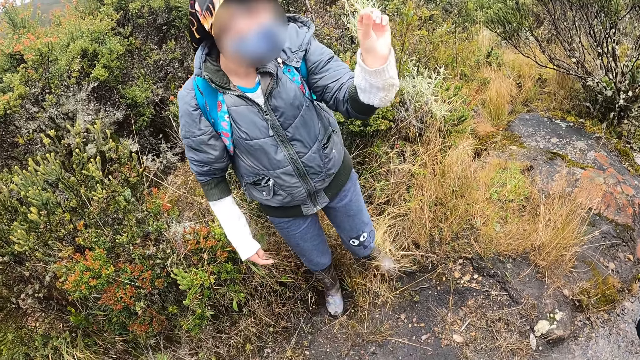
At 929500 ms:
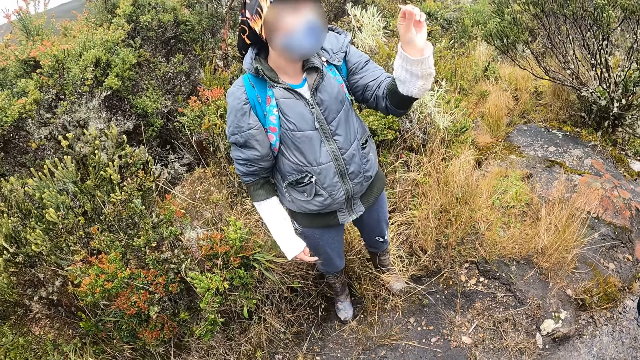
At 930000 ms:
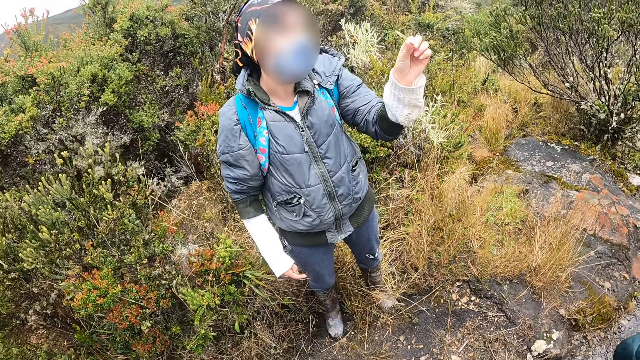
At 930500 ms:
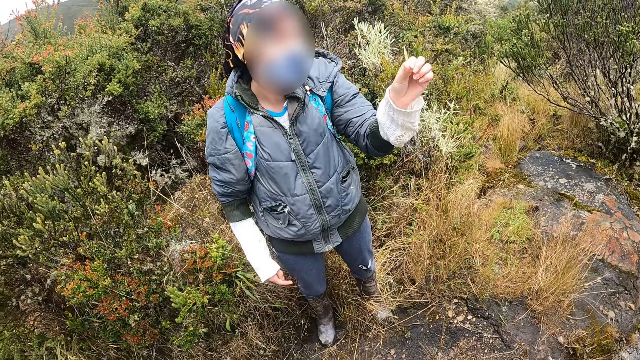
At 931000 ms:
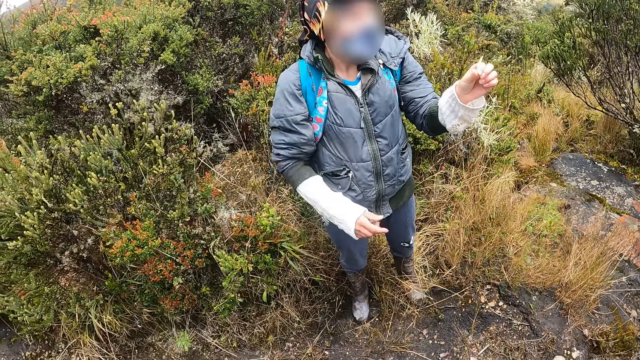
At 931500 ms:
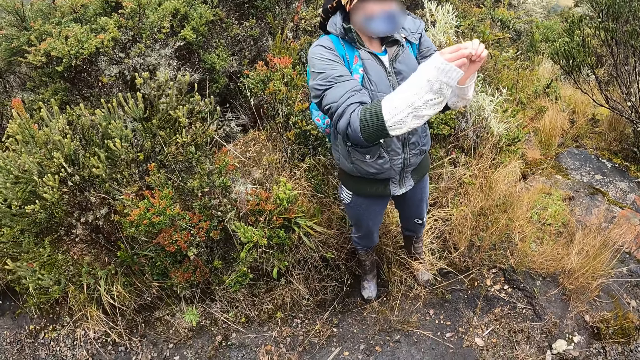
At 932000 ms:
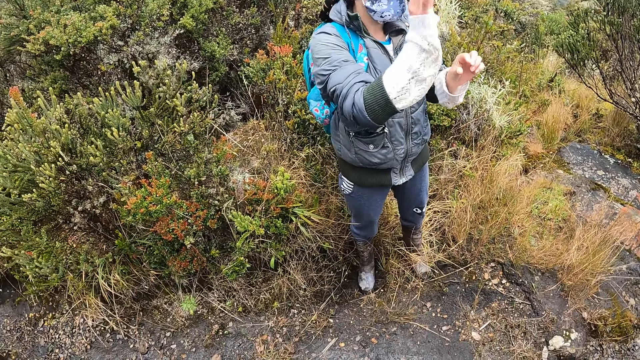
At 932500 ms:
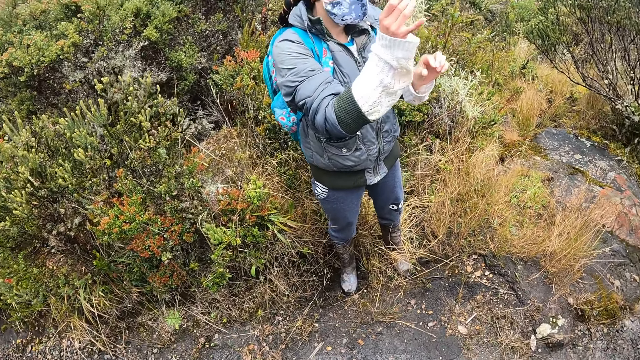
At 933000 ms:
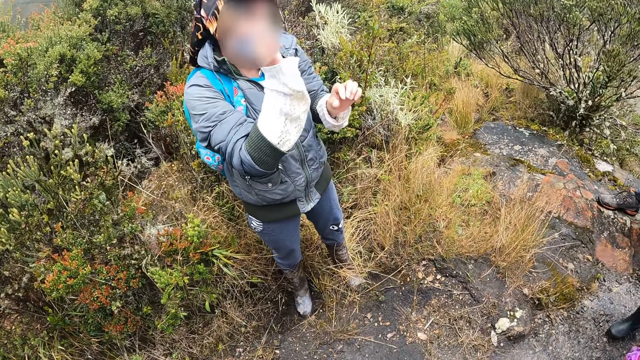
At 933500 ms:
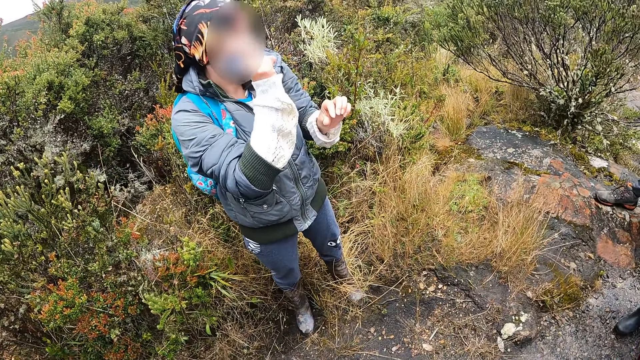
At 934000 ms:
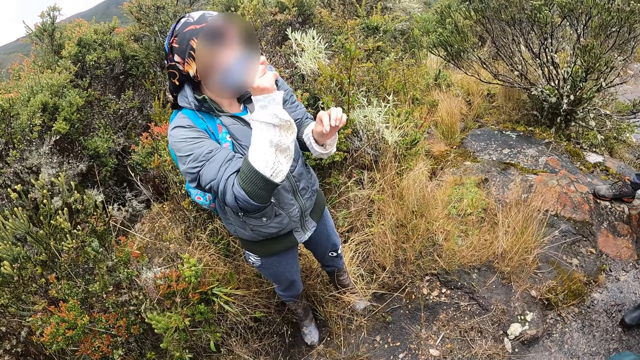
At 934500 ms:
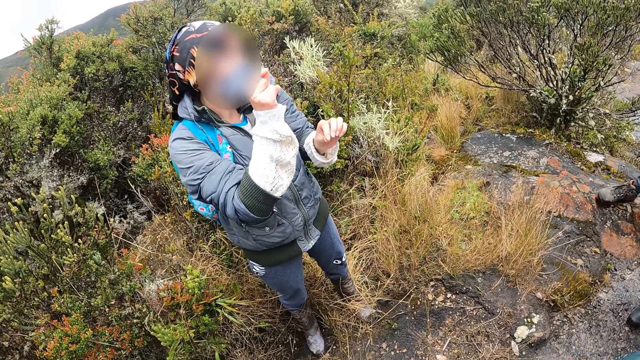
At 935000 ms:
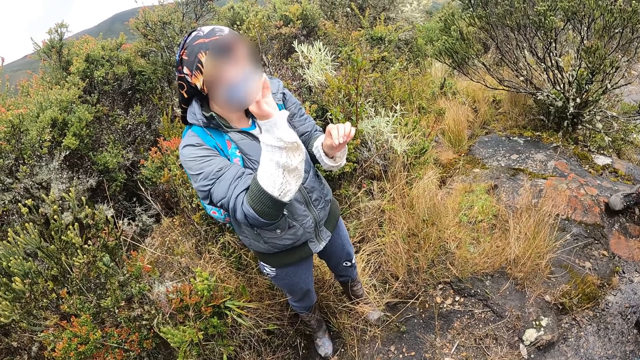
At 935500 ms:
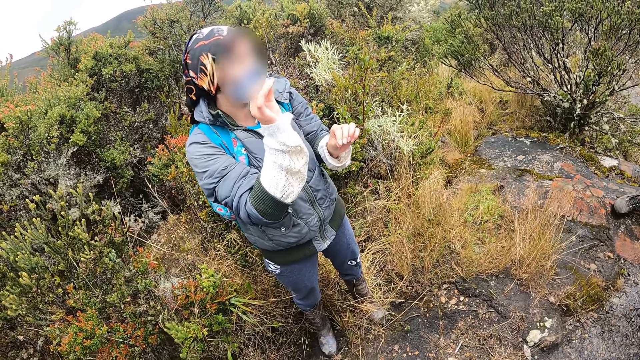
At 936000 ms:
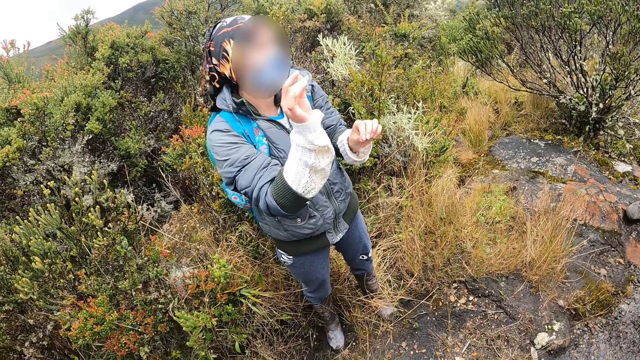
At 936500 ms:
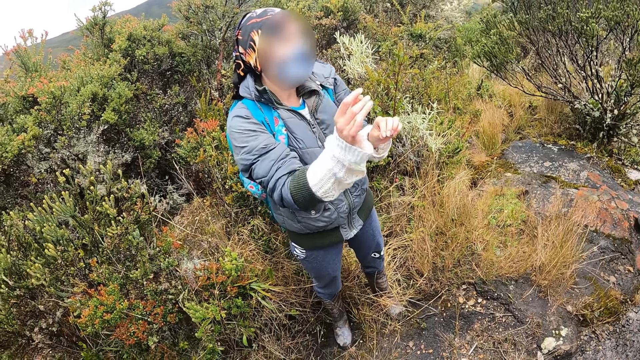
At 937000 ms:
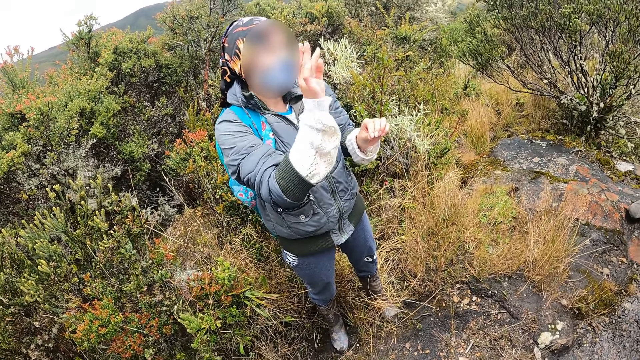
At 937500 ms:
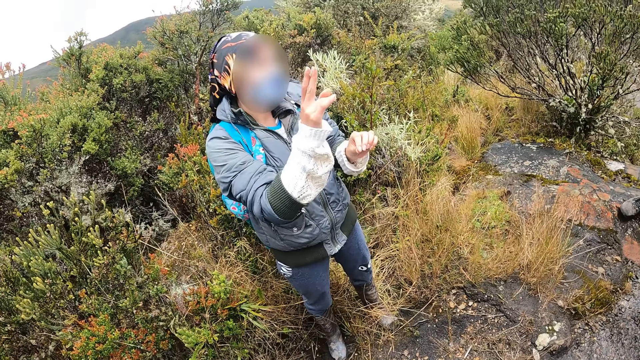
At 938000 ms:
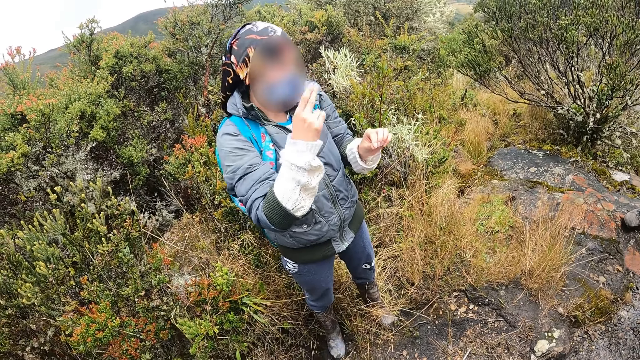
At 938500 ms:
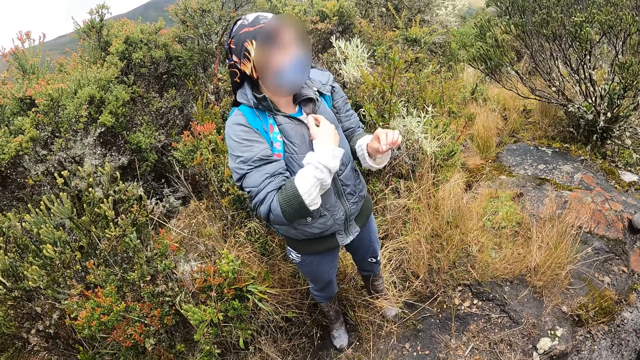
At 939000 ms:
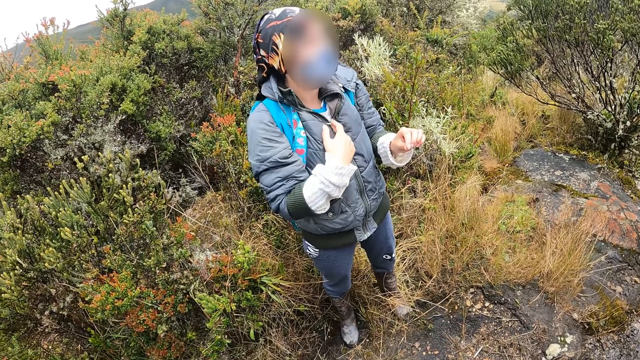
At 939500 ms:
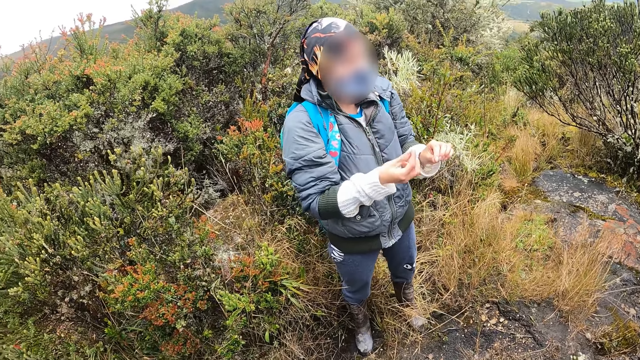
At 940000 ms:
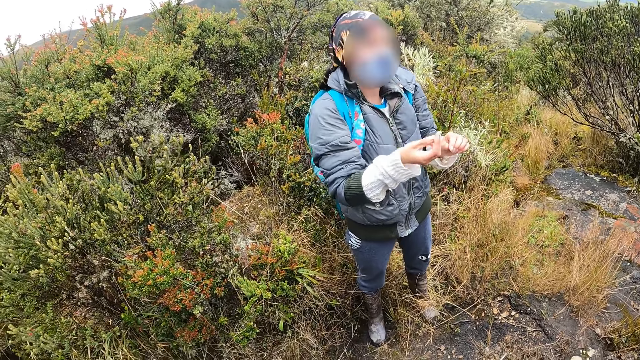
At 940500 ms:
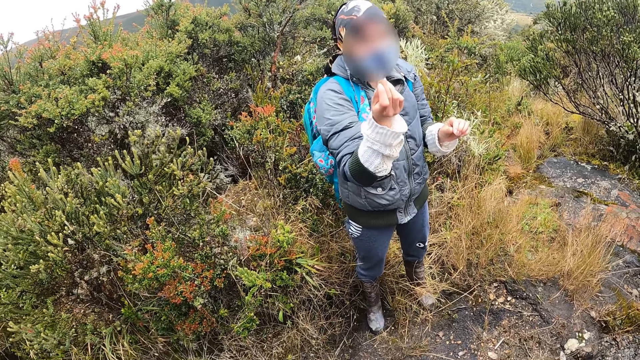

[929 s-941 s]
A woman speaks to a group of people. The woman shows the group of people the plant in her left hand. The woman collects the plants from the left hand with her right hand. The woman uses gestures.

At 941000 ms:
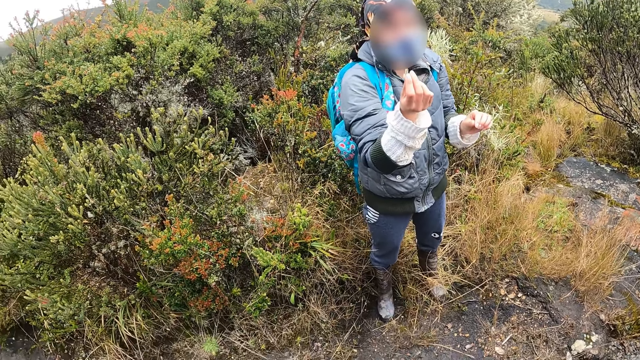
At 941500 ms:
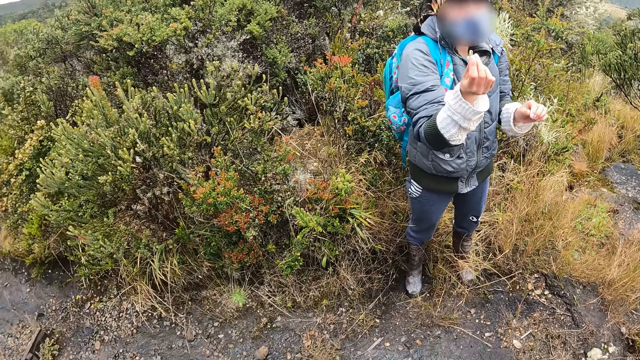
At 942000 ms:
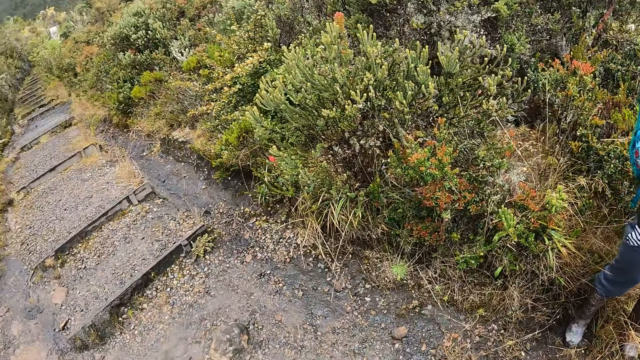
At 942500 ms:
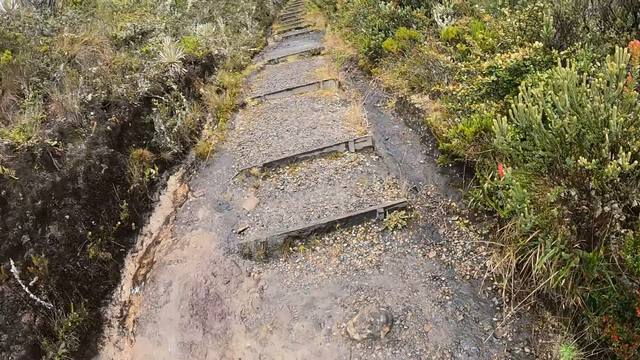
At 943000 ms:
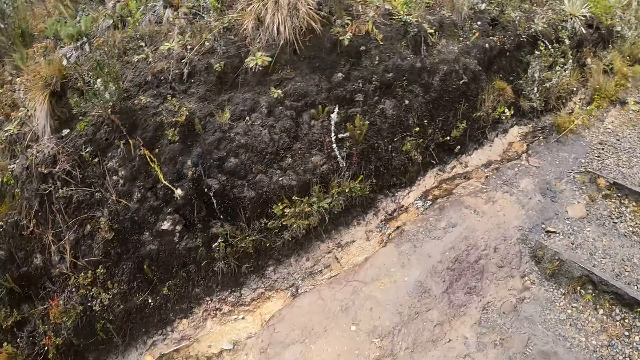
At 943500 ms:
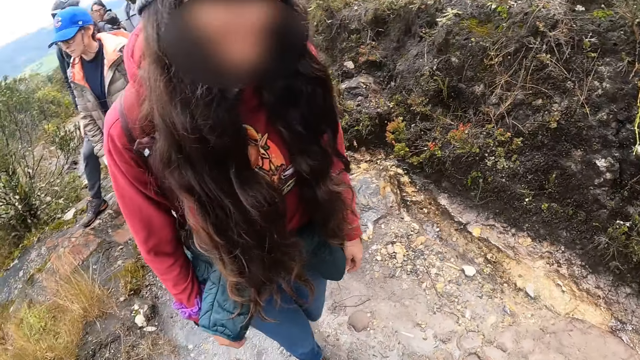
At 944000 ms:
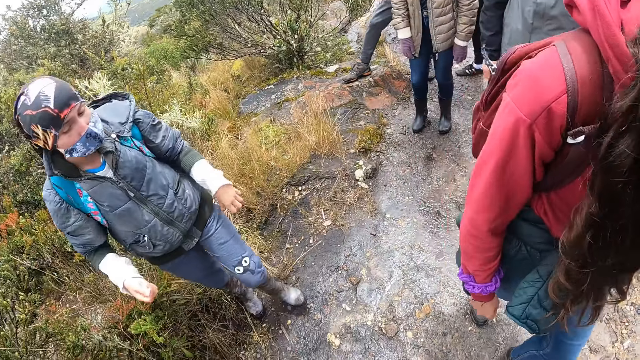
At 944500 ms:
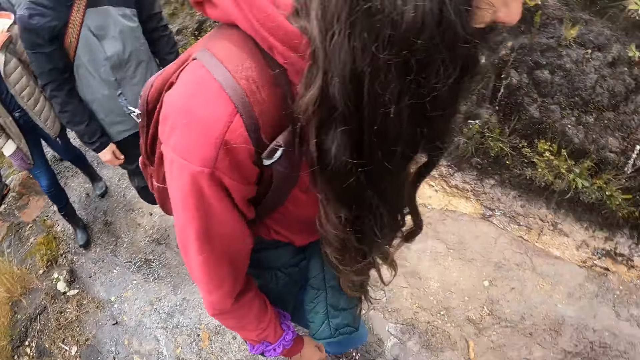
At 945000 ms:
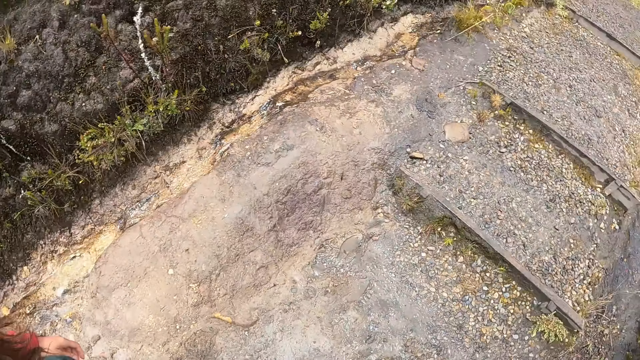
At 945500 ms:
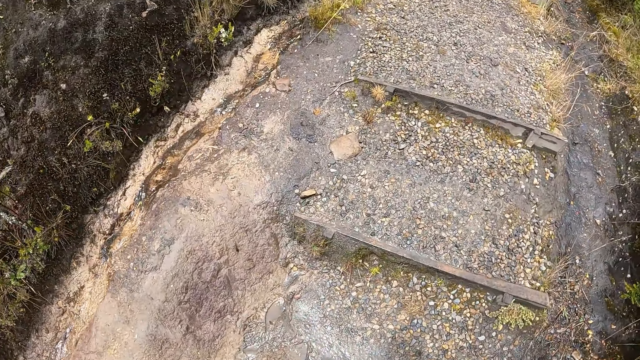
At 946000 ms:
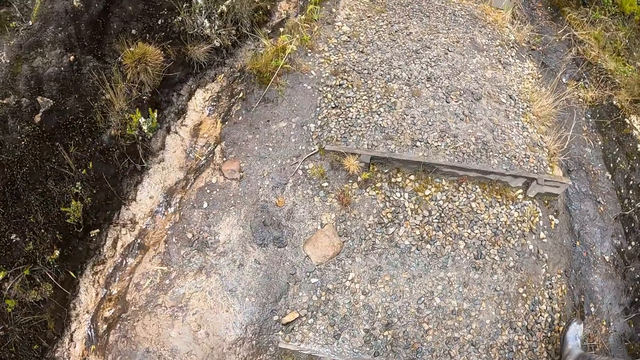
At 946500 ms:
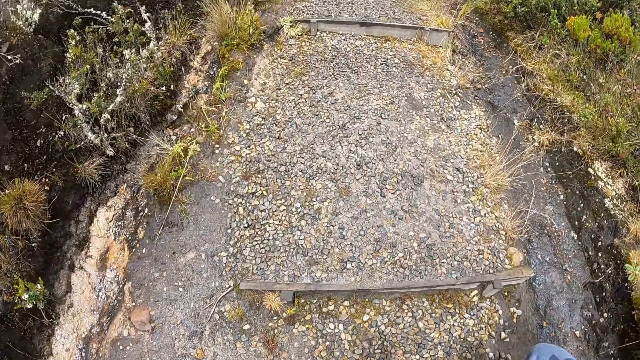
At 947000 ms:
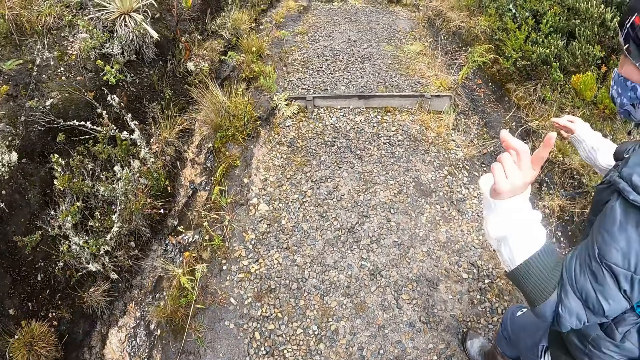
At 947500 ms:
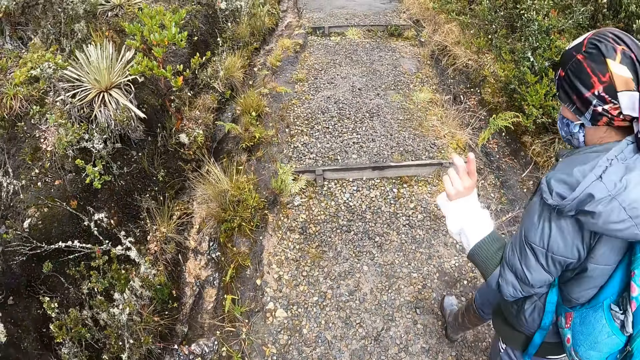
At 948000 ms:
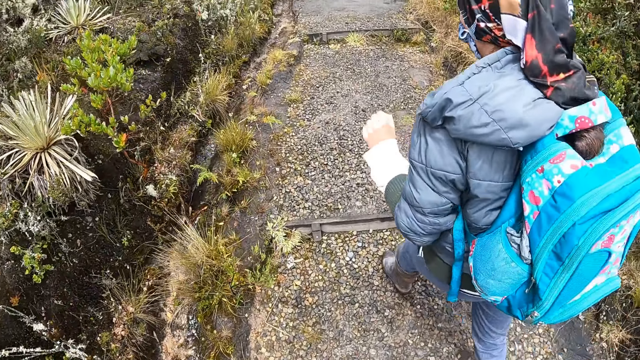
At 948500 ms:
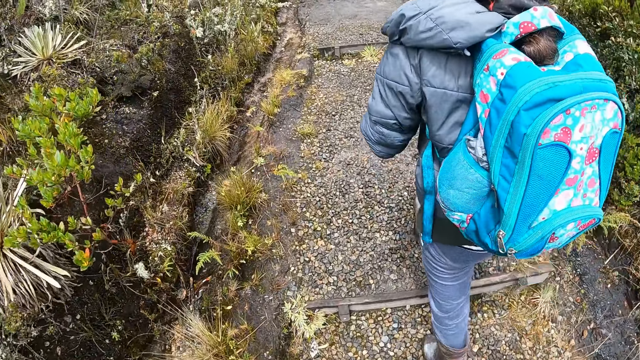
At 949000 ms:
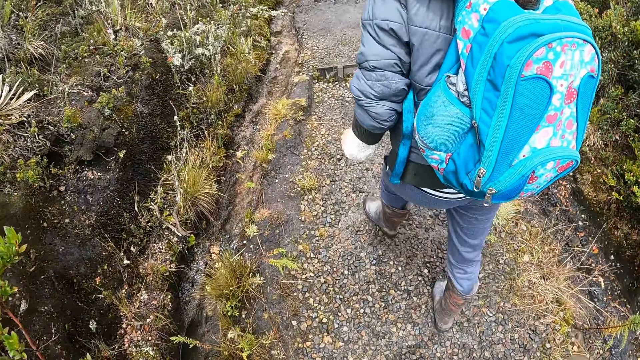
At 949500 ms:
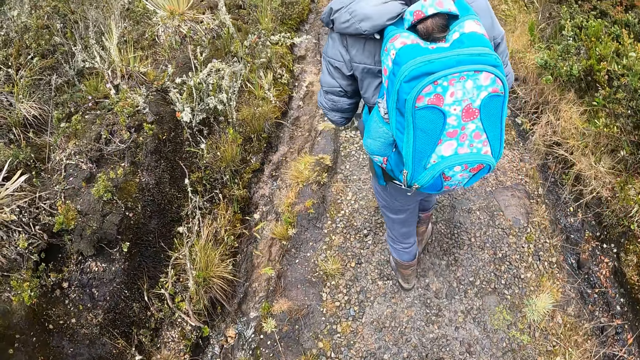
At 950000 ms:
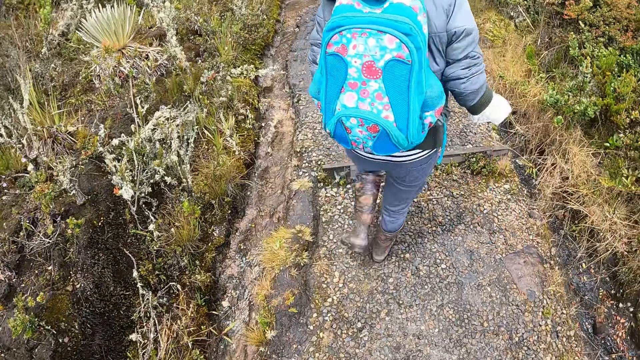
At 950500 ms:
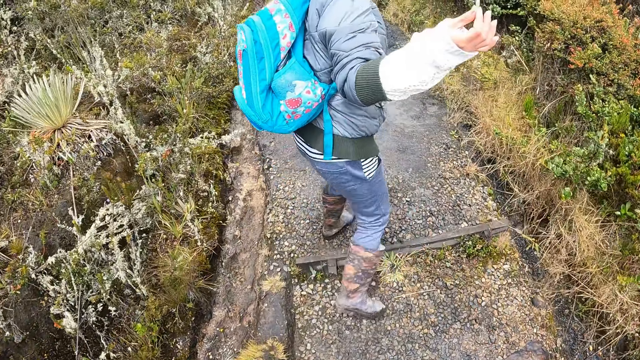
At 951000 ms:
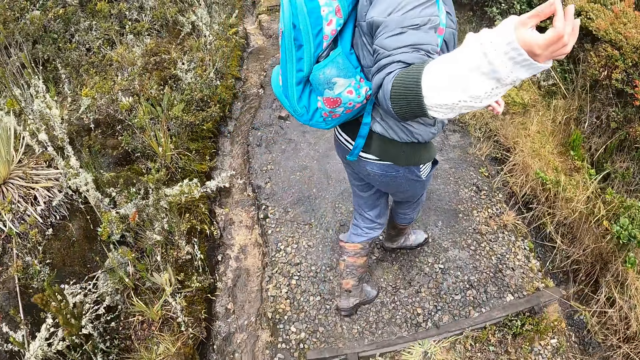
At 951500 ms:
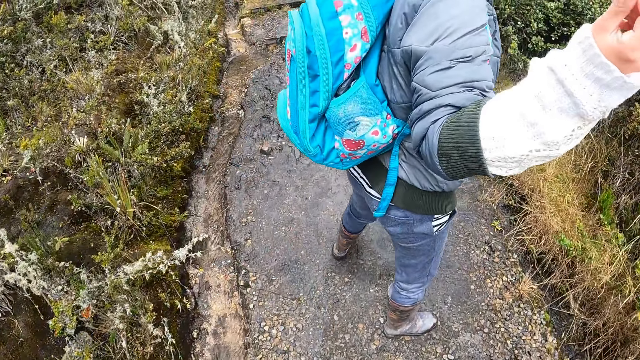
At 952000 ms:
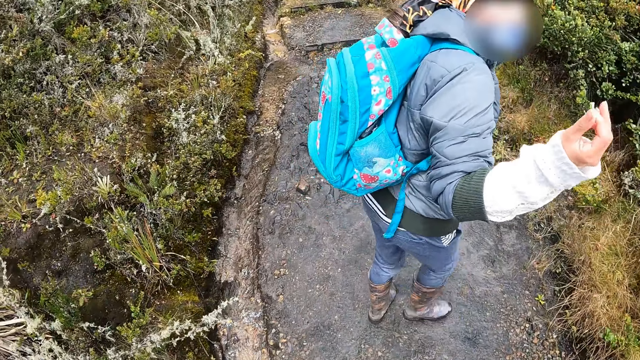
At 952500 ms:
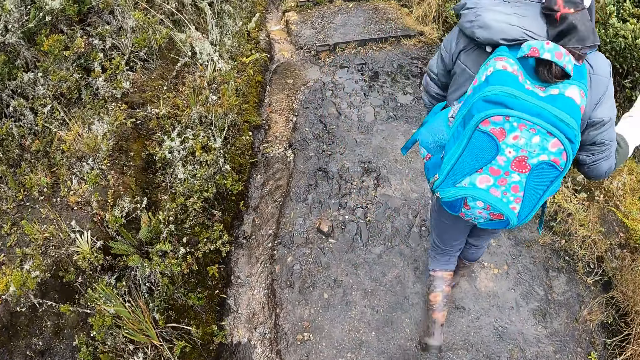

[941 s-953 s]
A woman walks around. Another woman walks around. The camera wearer hikes on the hill. The other woman walks around, uses gestures and shows a plant leaf.
